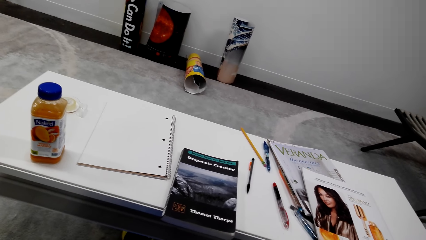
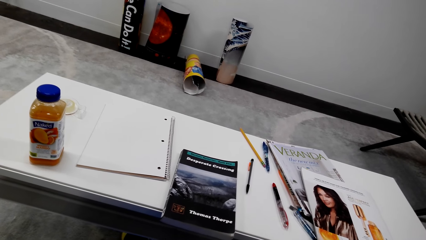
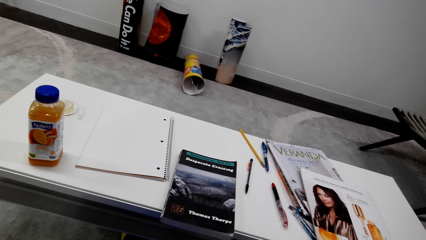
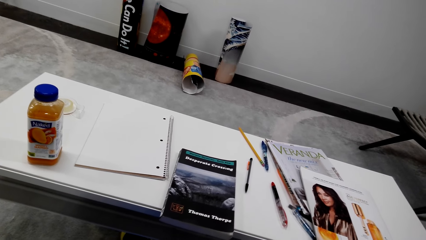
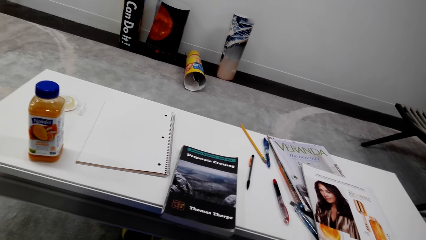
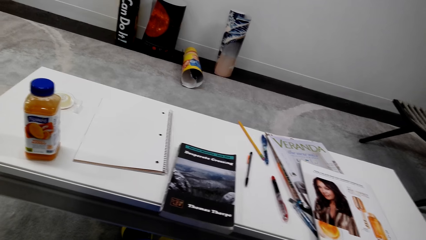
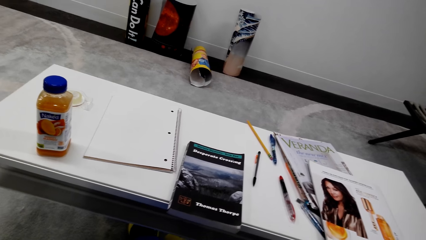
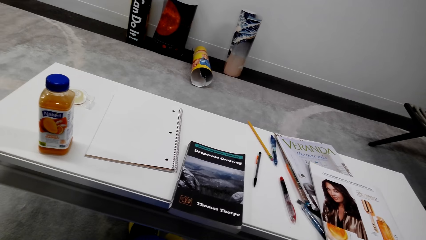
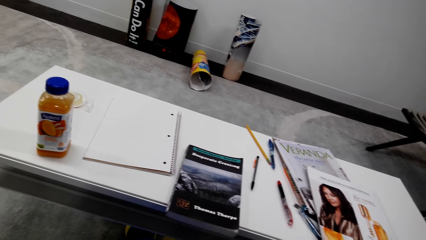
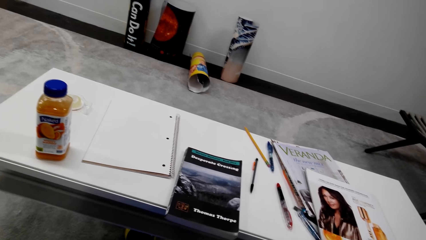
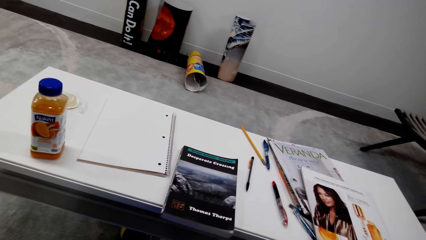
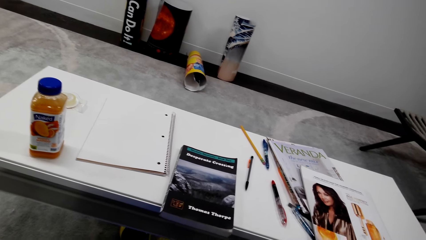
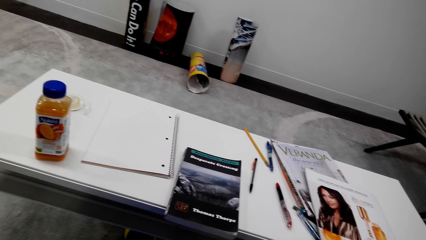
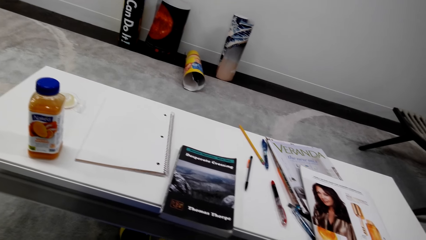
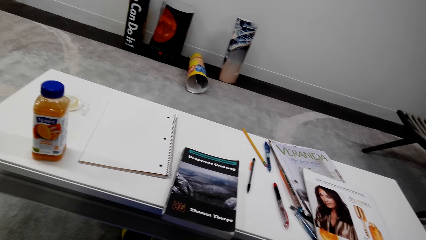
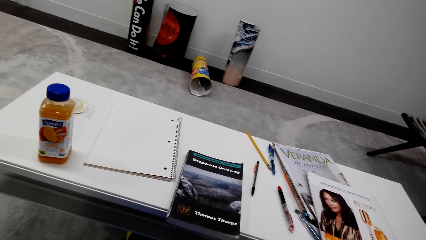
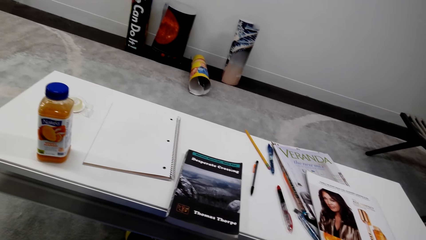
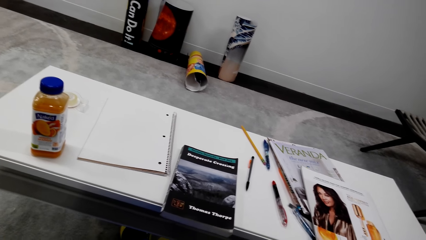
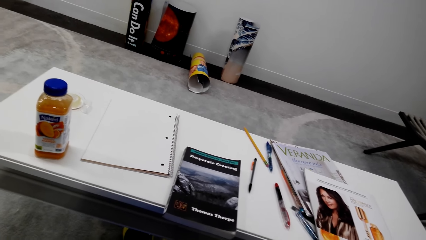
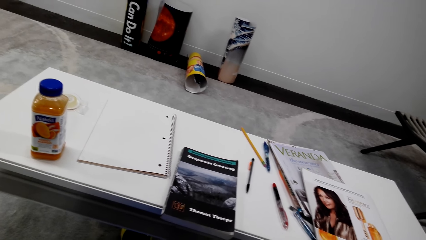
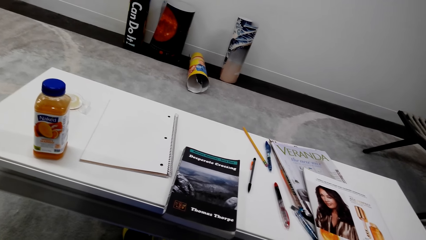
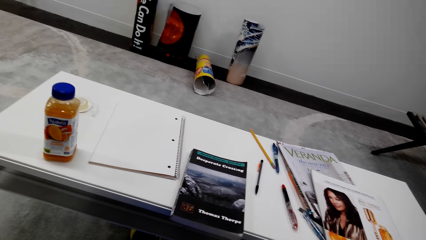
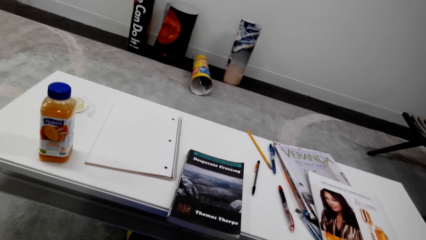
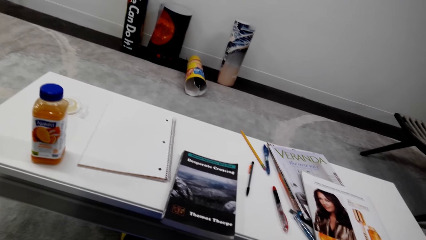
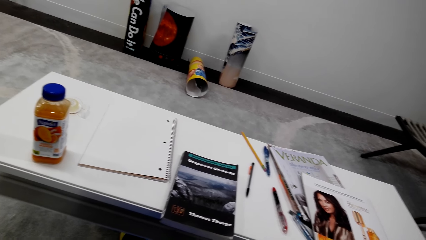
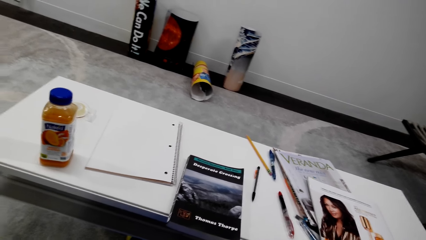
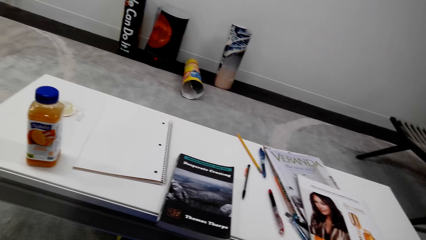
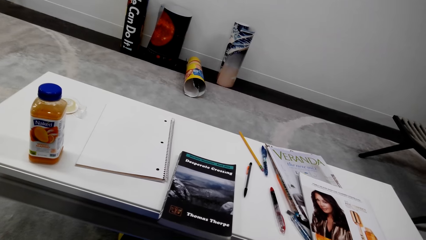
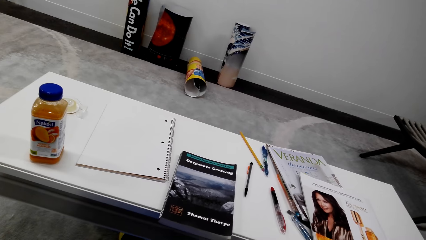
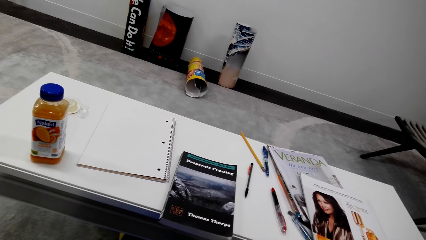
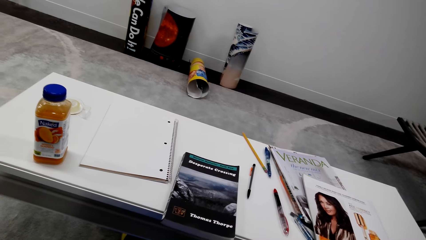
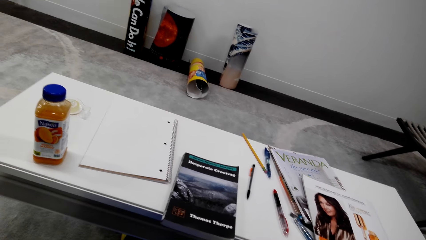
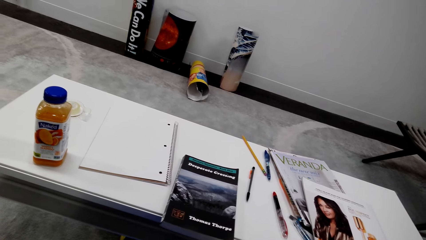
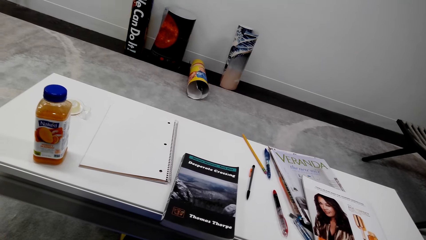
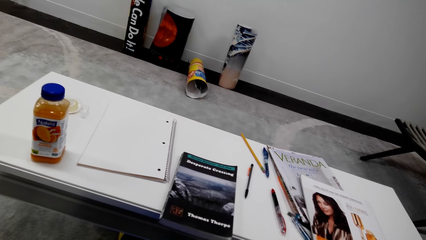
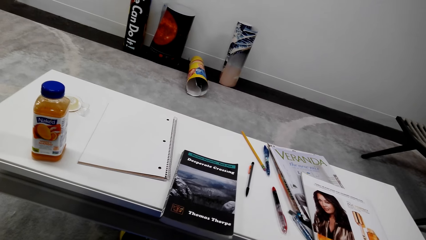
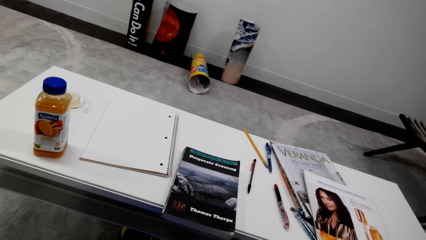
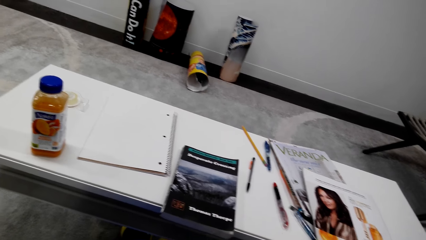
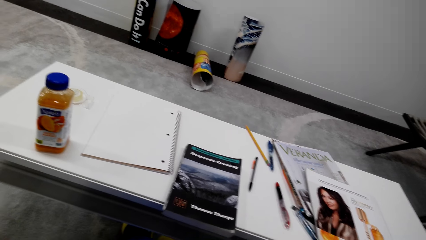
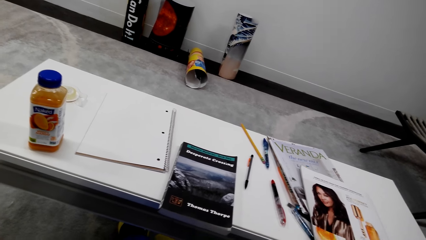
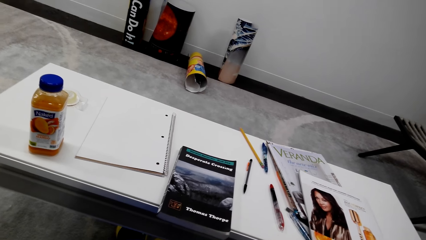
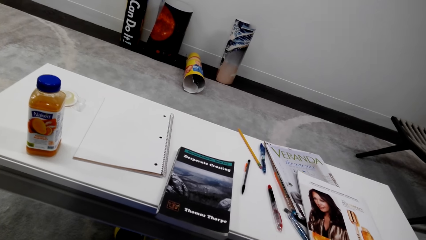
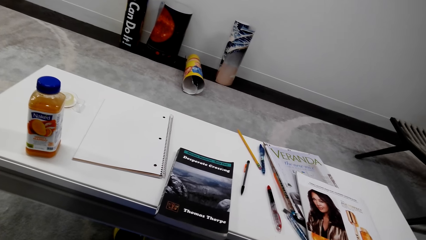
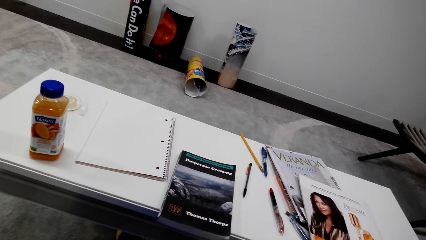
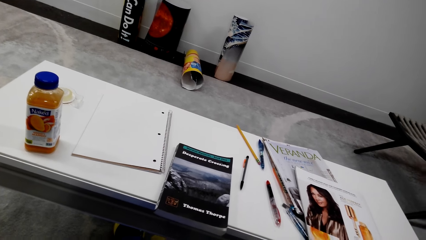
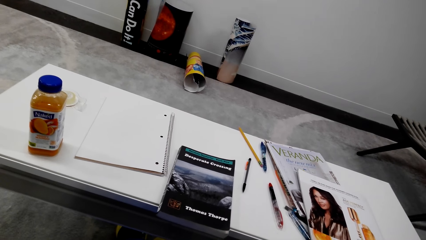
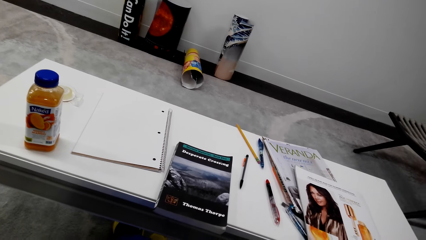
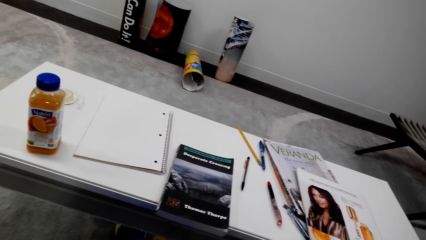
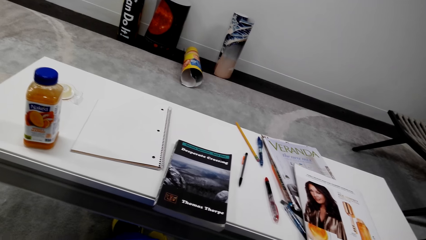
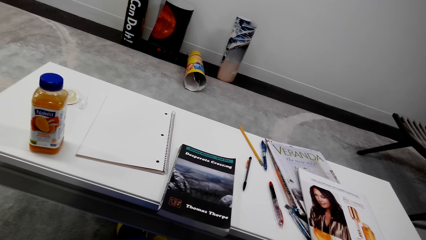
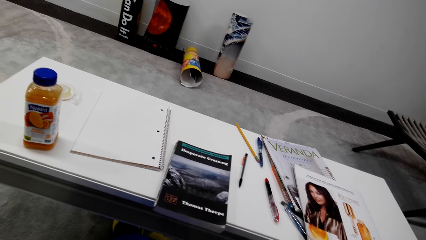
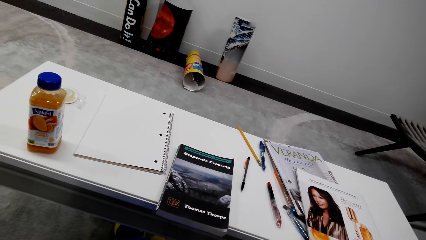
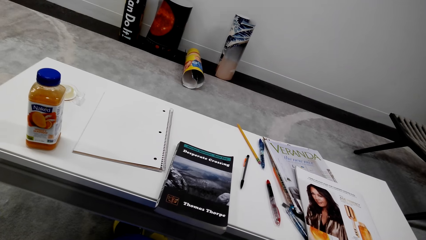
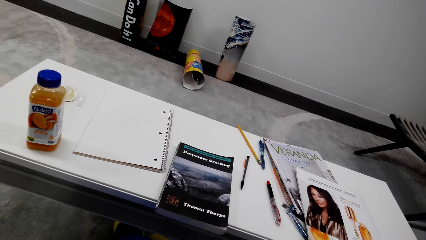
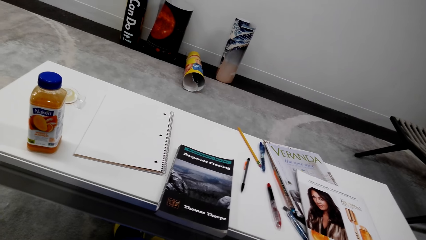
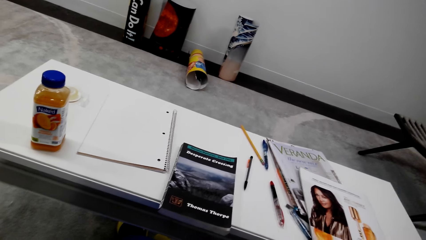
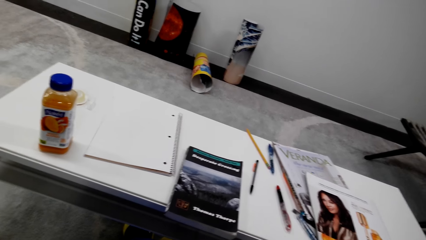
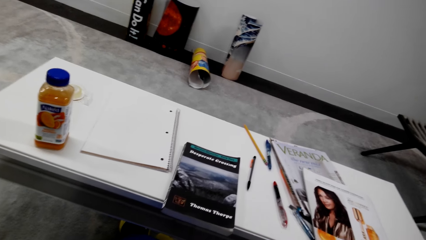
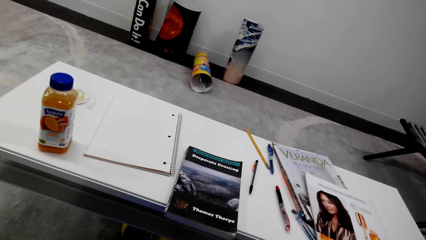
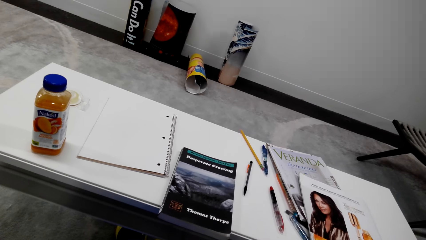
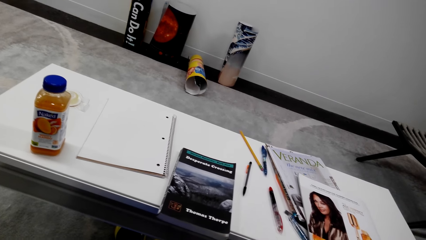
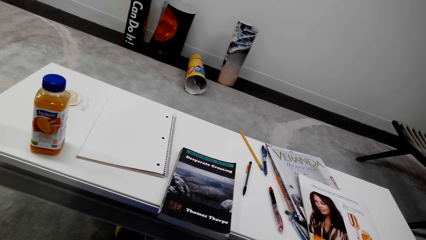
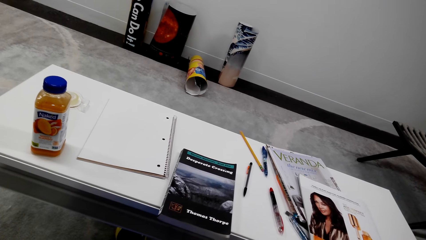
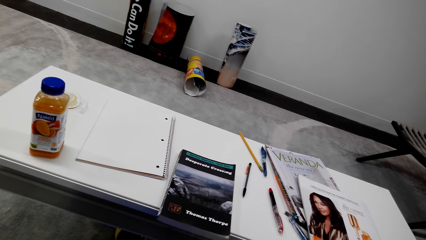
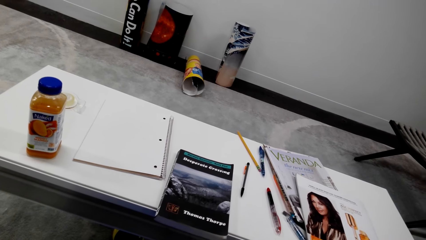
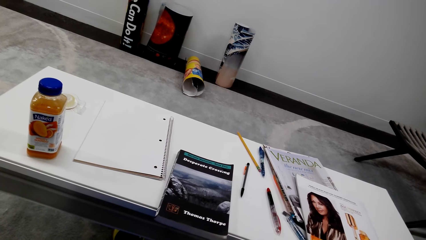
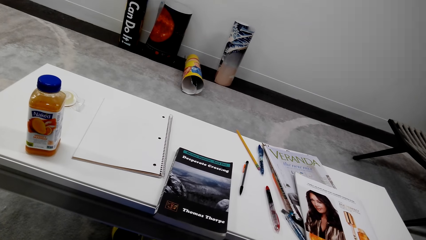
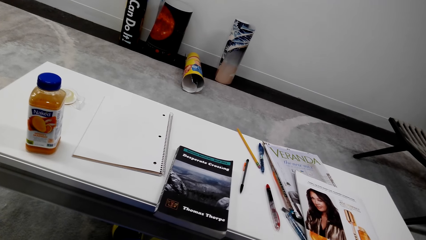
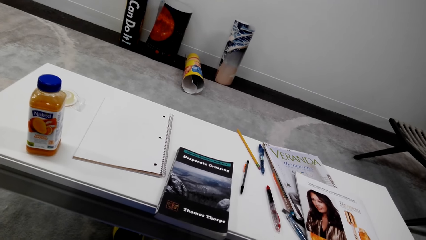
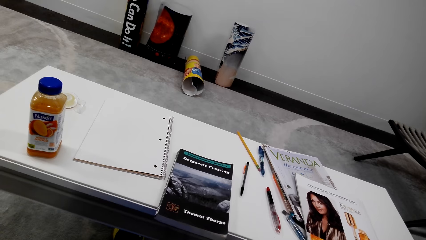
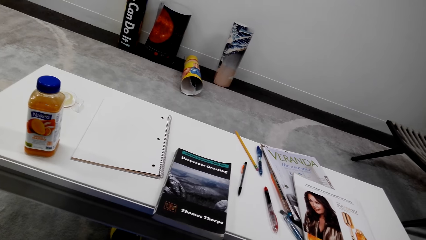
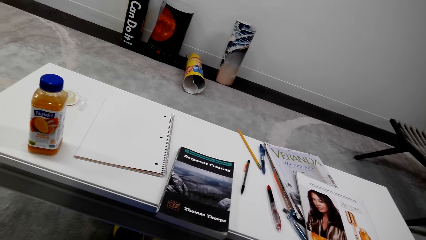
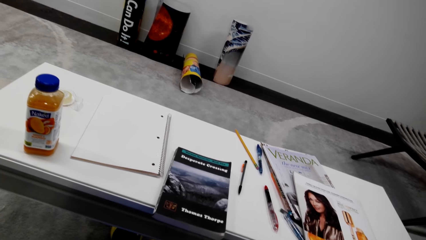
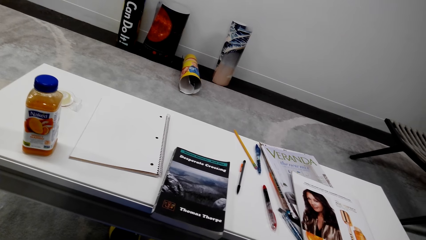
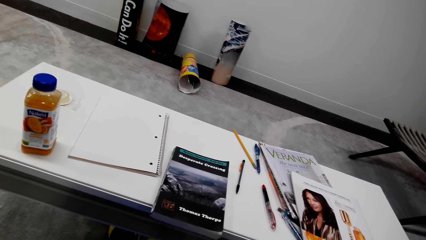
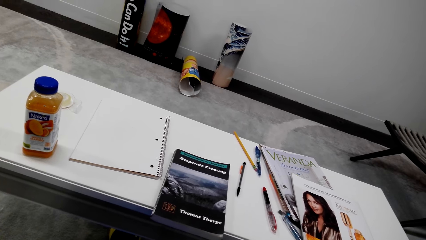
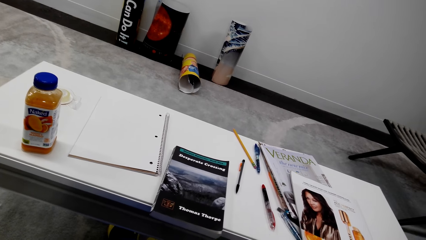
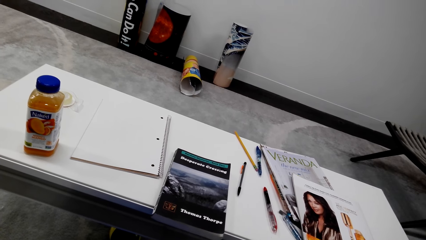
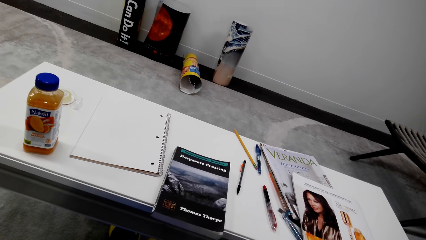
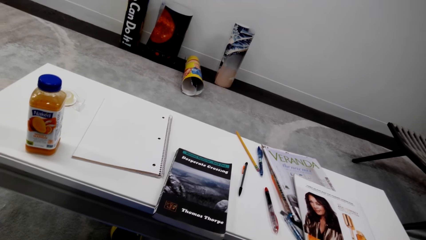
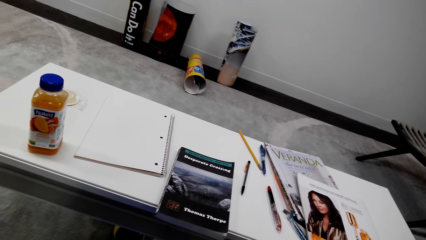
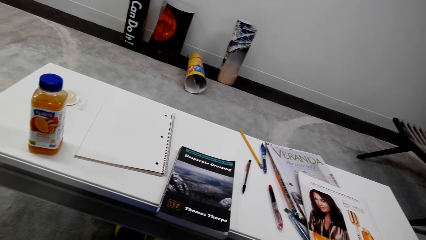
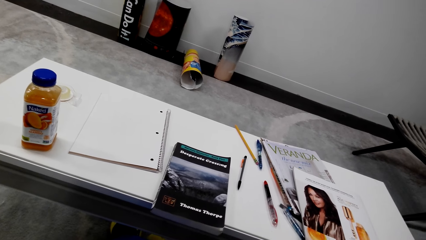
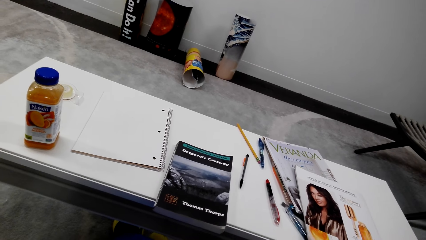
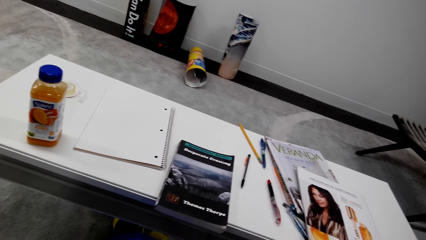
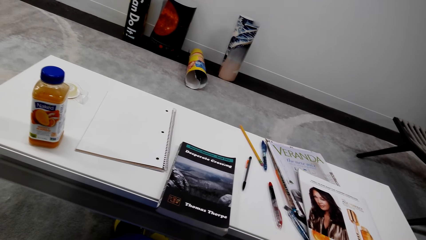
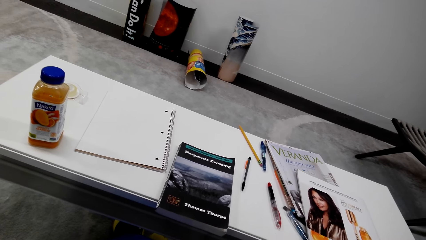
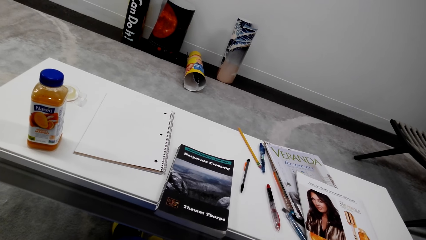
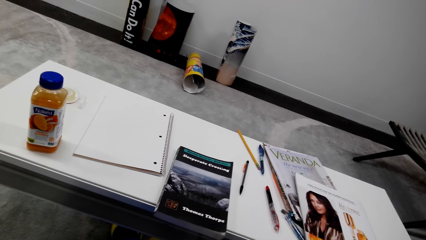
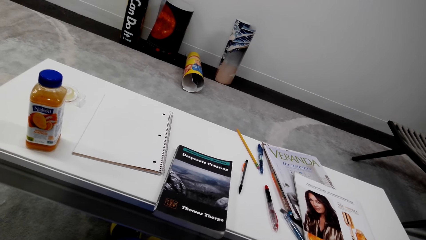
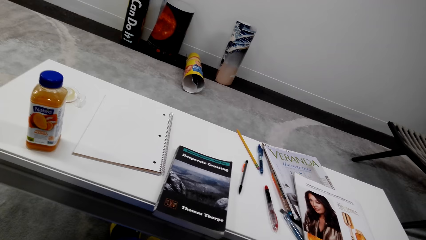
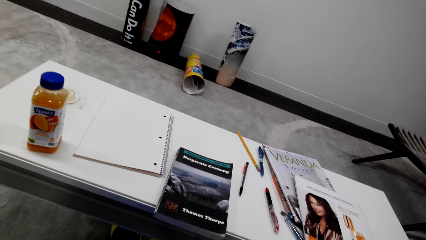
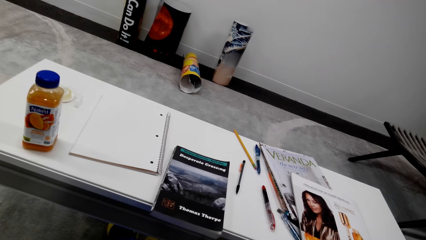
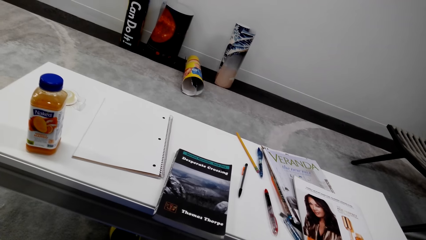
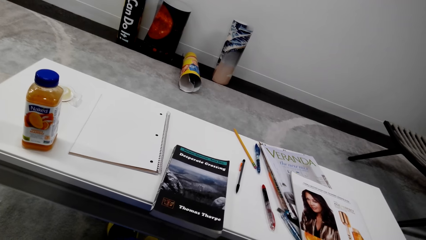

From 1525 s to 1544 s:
The camera wearer converses repeatedly.
